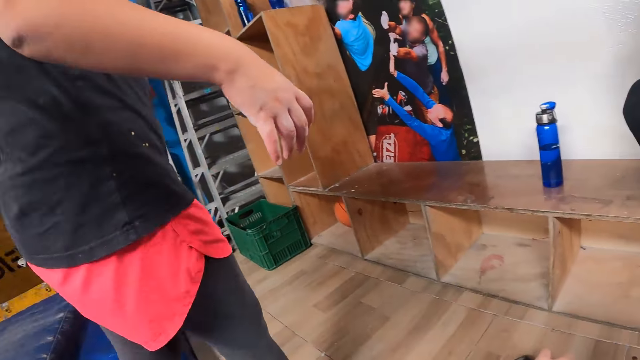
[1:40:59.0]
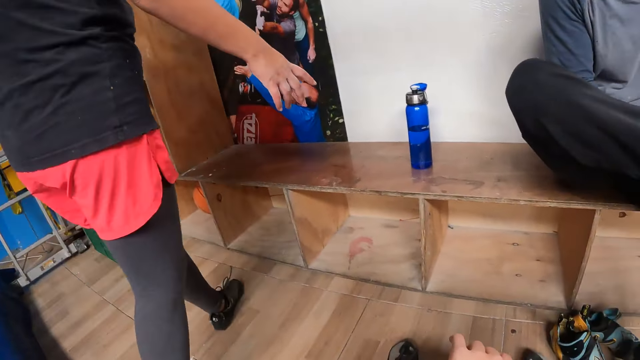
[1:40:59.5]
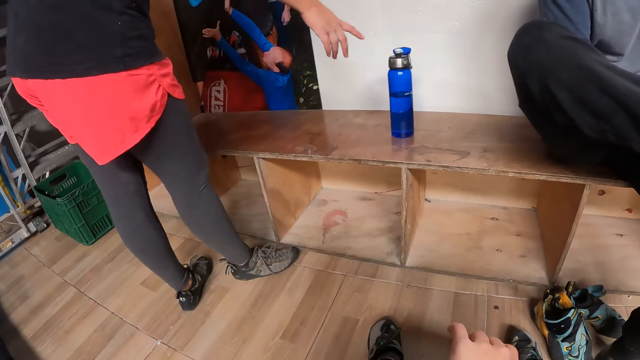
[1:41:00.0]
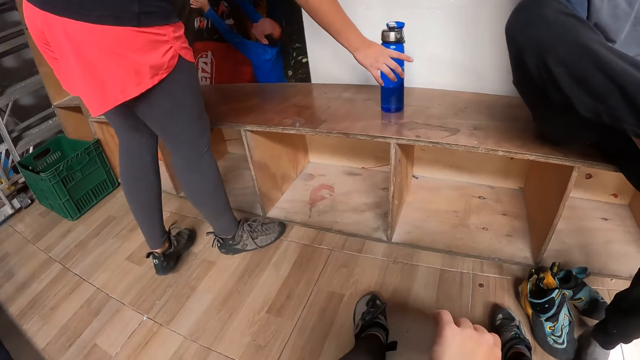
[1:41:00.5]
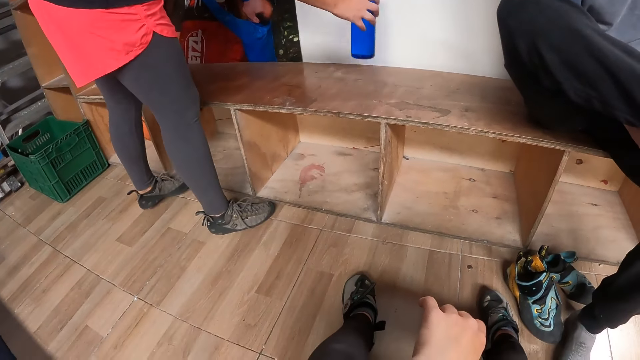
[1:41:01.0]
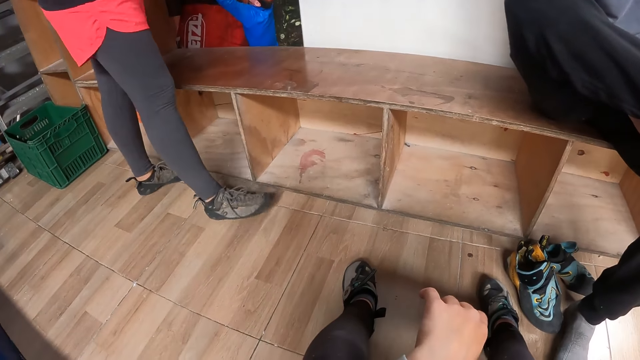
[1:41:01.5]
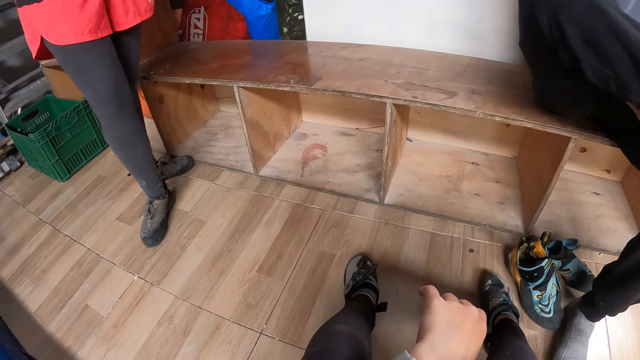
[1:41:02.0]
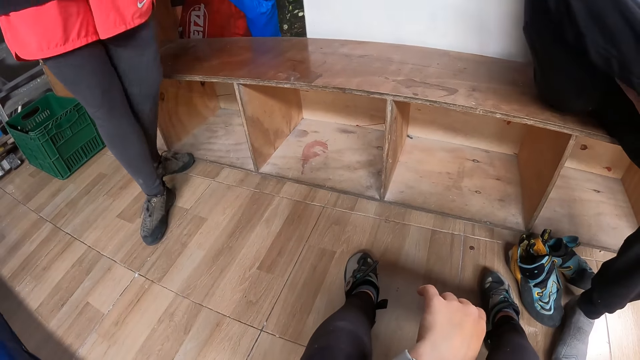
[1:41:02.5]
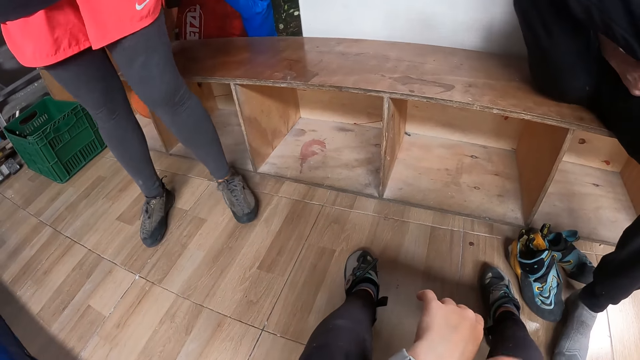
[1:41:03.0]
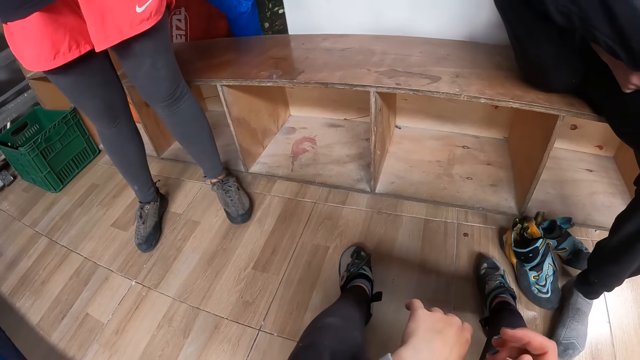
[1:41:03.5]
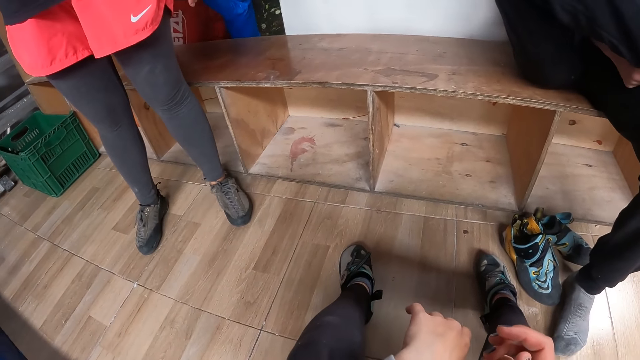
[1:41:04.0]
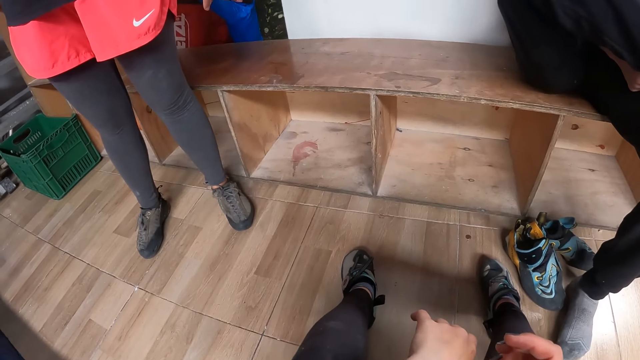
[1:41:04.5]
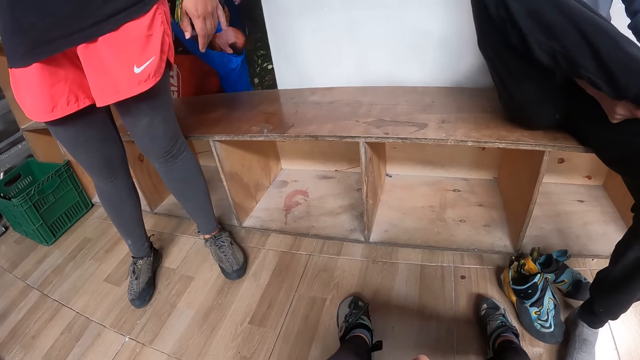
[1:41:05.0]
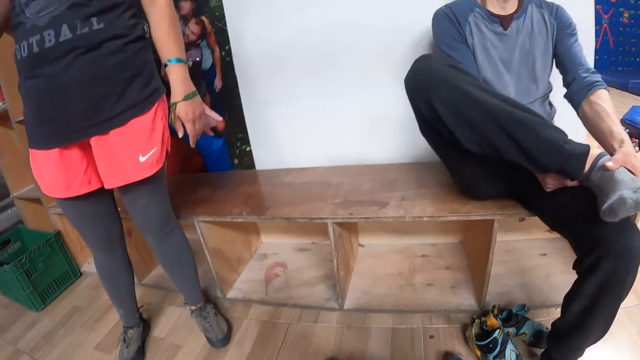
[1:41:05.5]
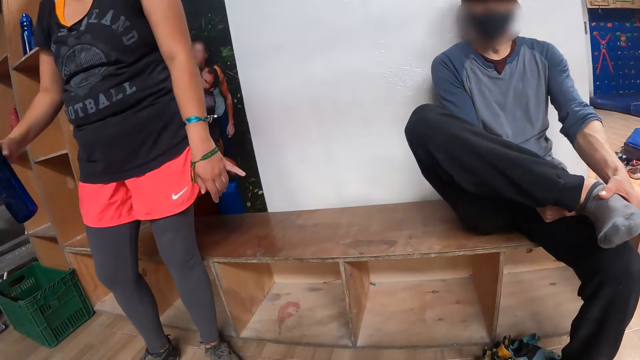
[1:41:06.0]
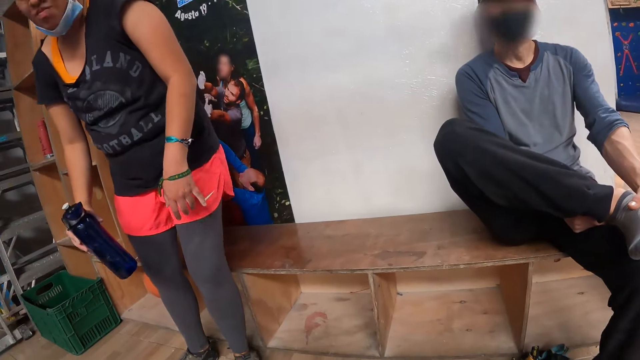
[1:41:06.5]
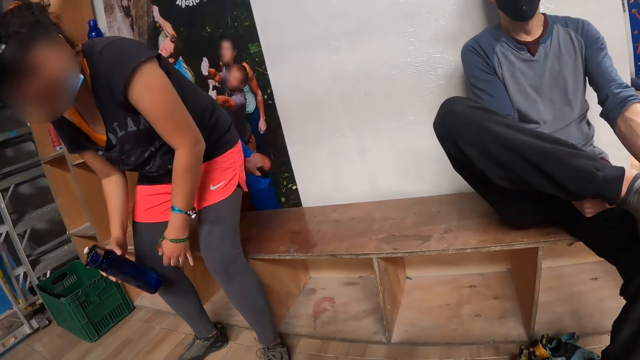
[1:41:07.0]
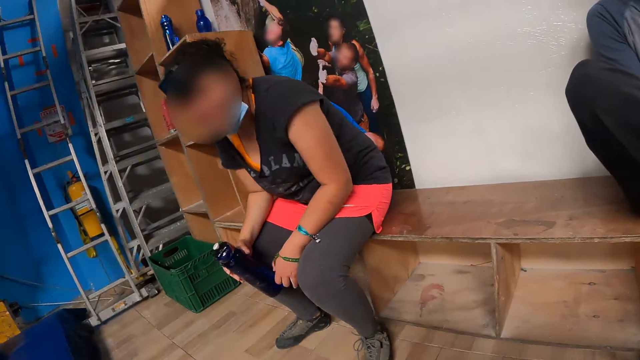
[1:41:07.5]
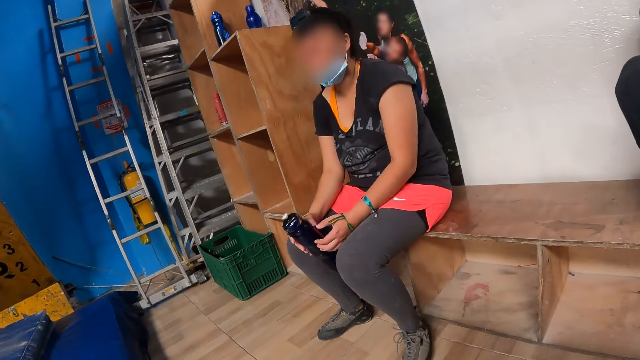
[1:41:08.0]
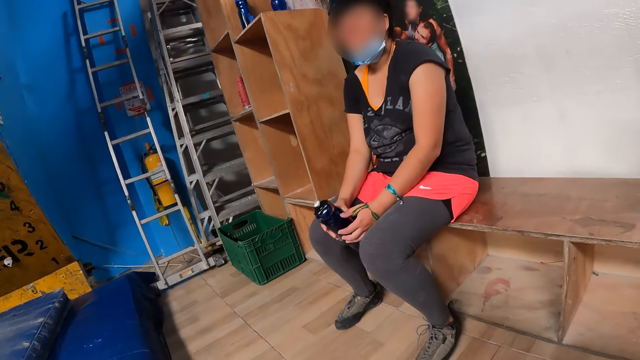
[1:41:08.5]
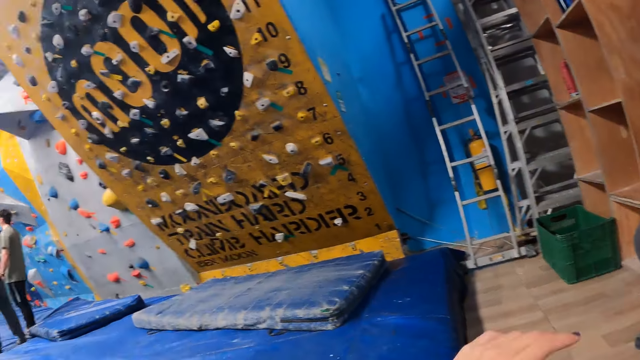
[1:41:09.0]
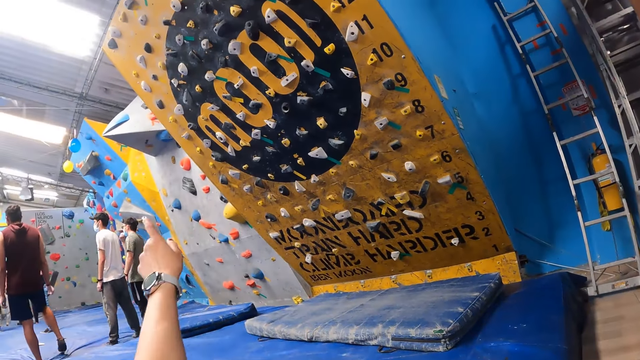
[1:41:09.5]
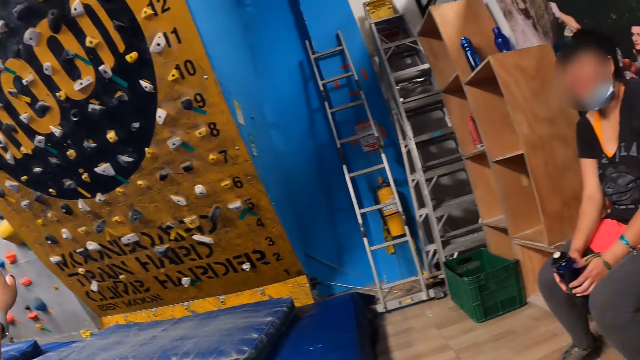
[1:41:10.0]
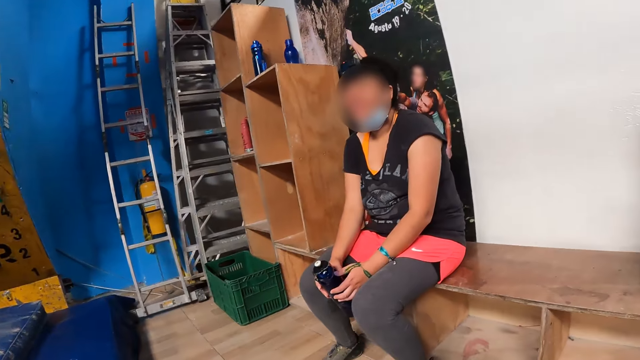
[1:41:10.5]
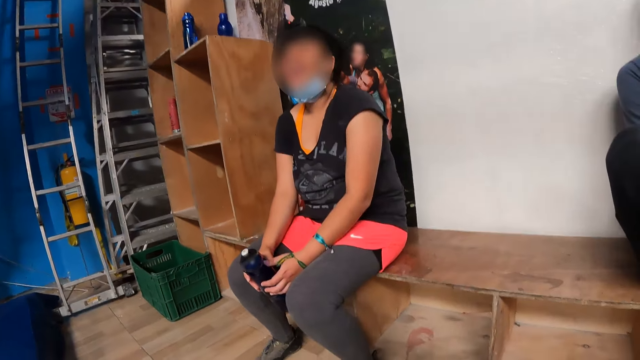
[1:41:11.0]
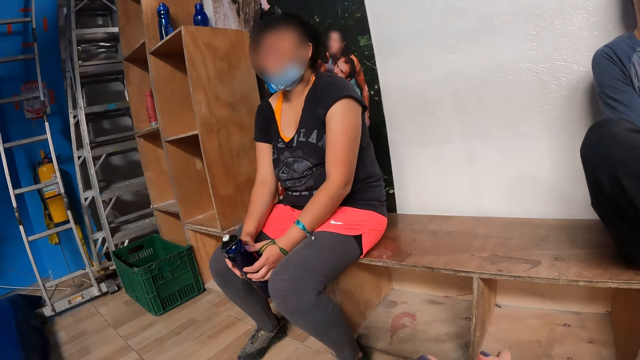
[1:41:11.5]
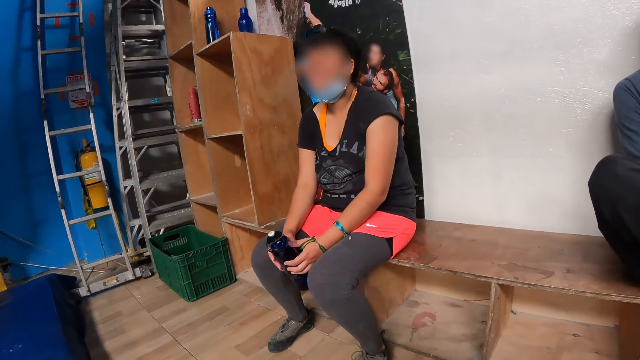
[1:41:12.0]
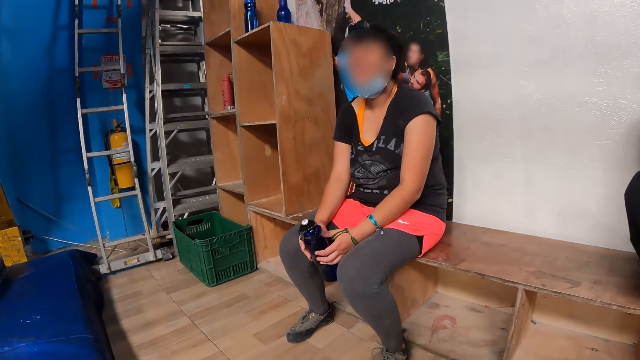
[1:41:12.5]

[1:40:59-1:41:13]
A woman picks up the water bottle from the bench with her right hand. She is sitting on the bench.

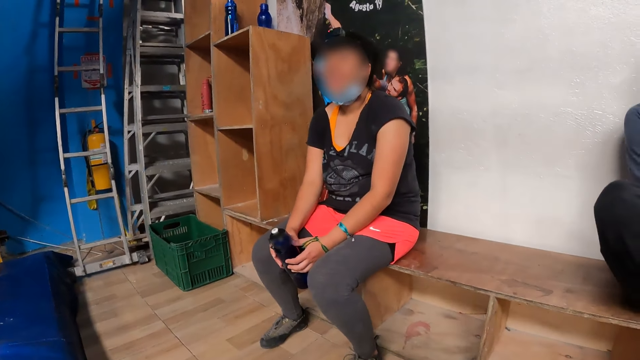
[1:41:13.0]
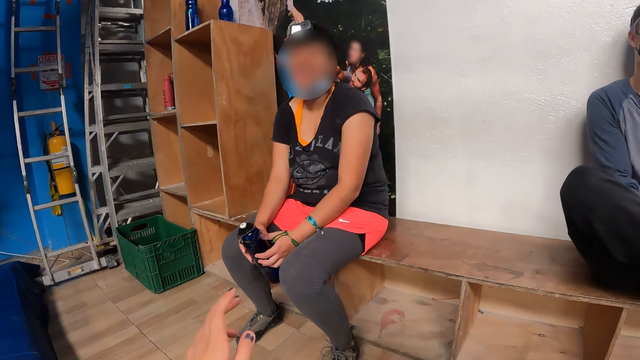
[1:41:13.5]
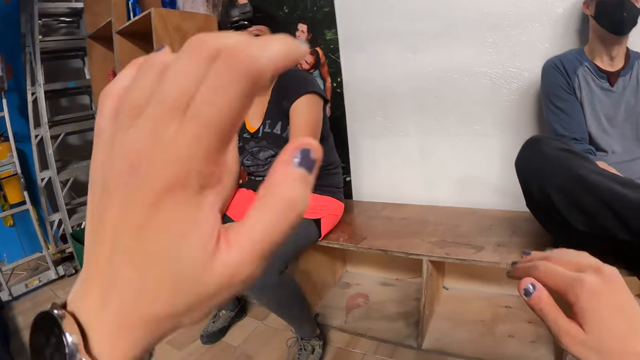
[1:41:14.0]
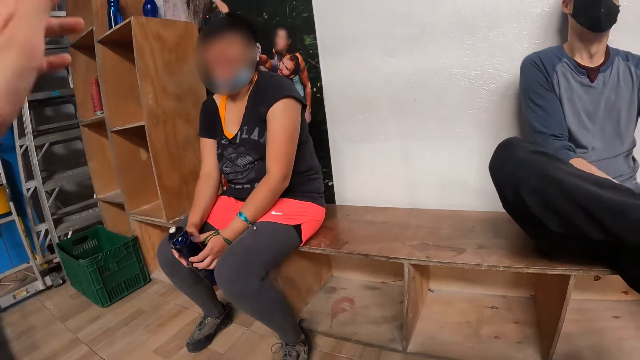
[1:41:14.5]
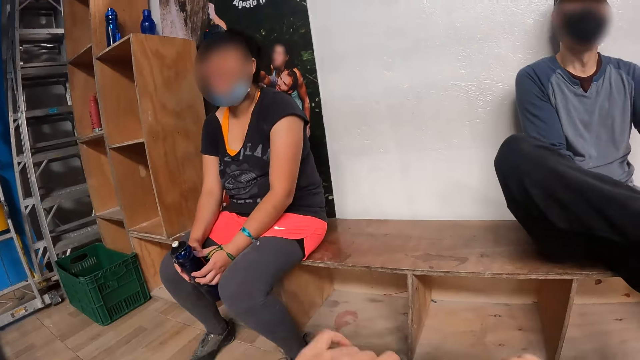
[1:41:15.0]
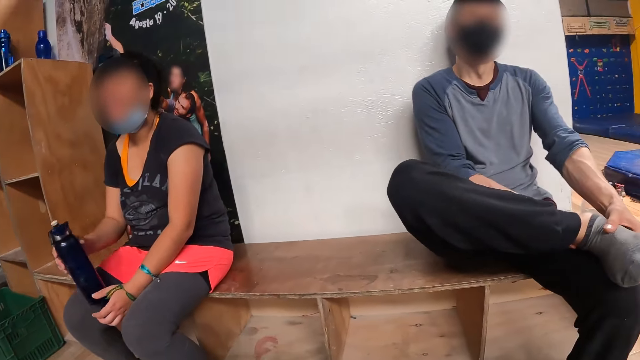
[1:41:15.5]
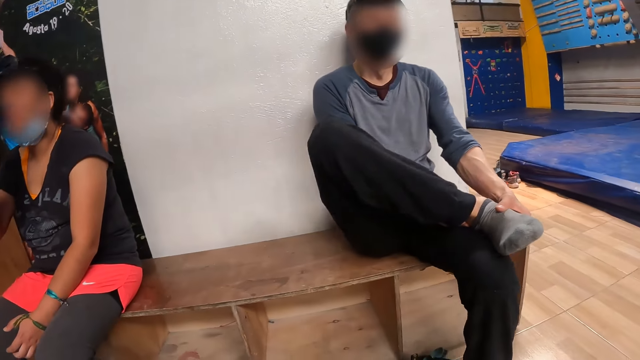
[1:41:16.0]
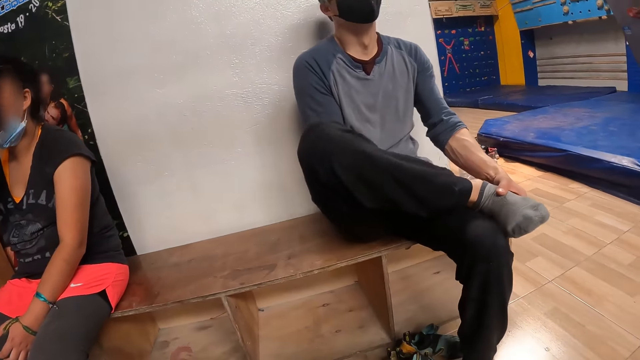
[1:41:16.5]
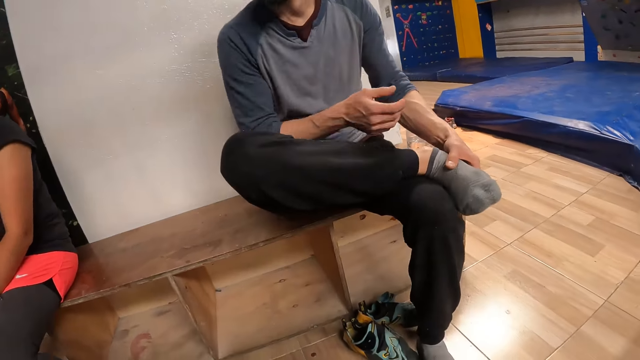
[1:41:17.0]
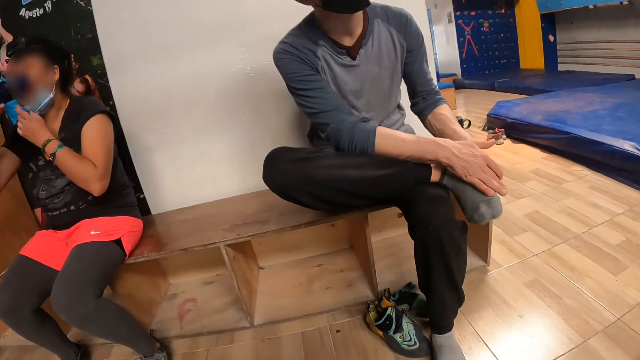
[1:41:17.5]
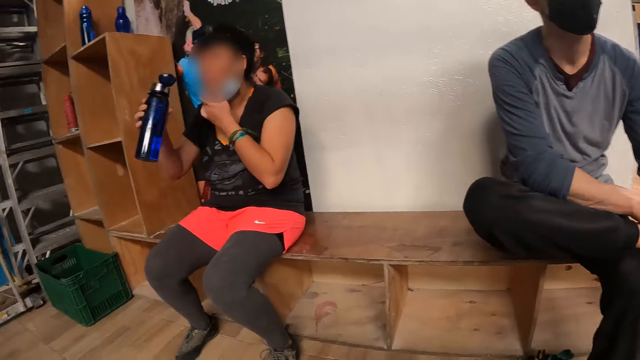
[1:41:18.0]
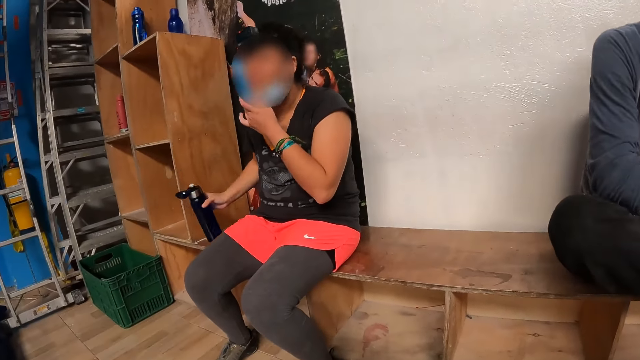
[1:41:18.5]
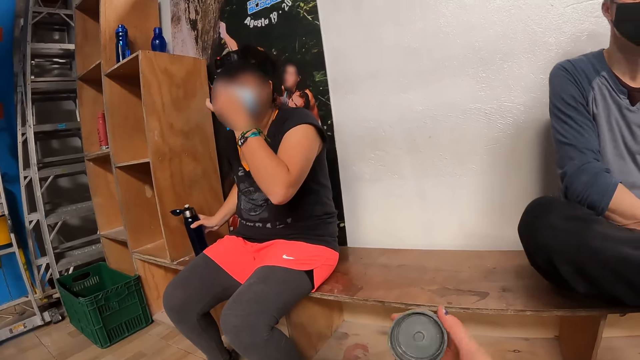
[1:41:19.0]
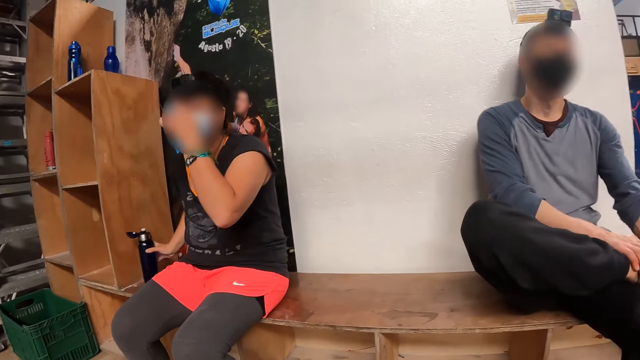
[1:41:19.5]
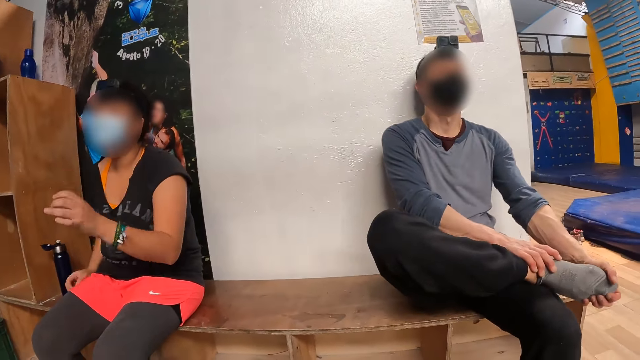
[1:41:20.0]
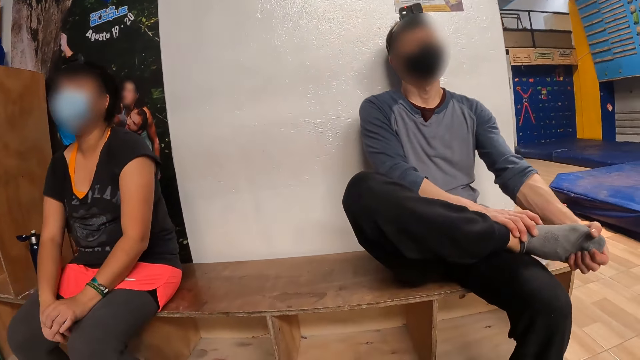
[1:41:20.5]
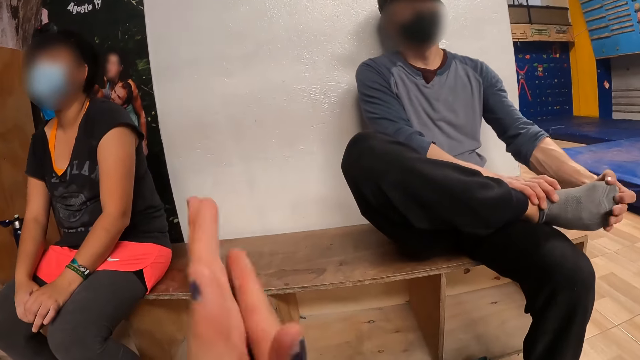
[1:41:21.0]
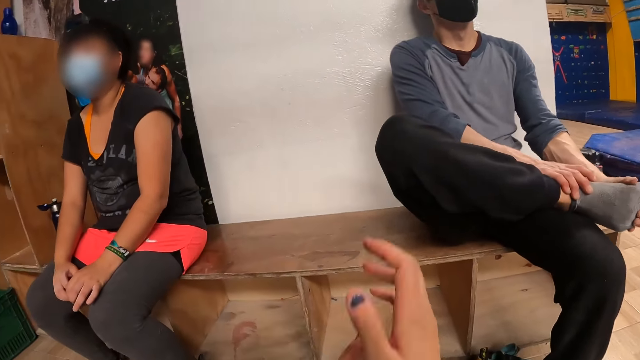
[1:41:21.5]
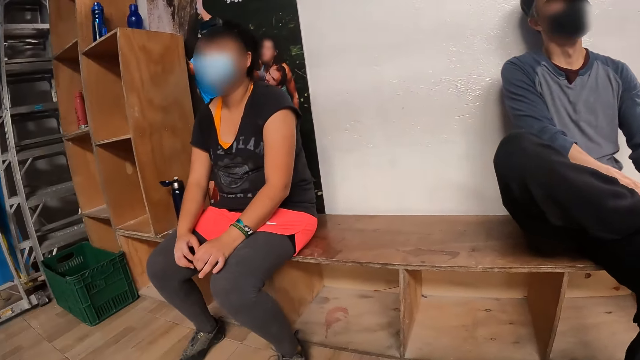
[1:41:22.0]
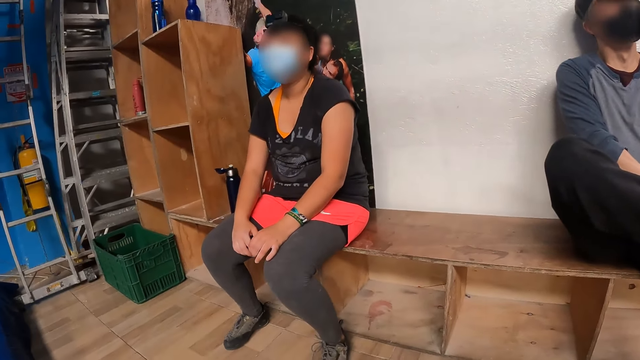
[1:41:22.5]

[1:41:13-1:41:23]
The woman drinks from the water bottle in her right hand. She adjusts a face mask on her face with her left hand and drops the water bottle on the bench with her right hand.
